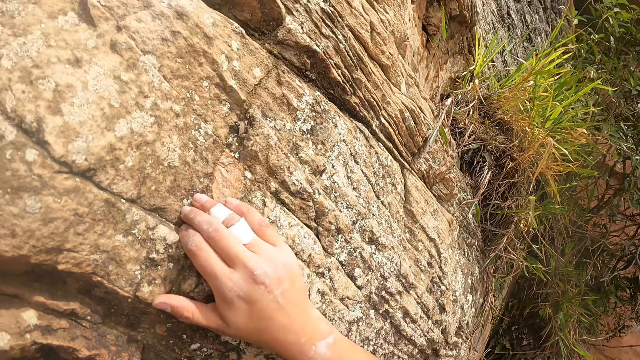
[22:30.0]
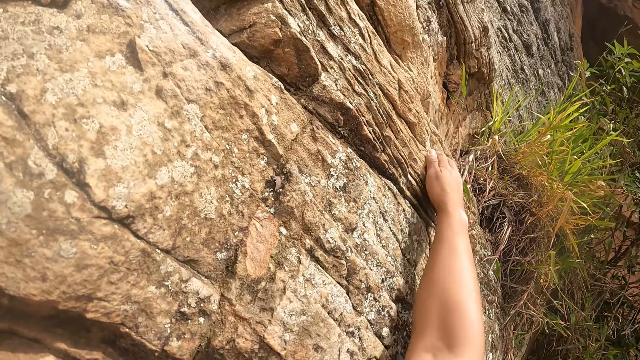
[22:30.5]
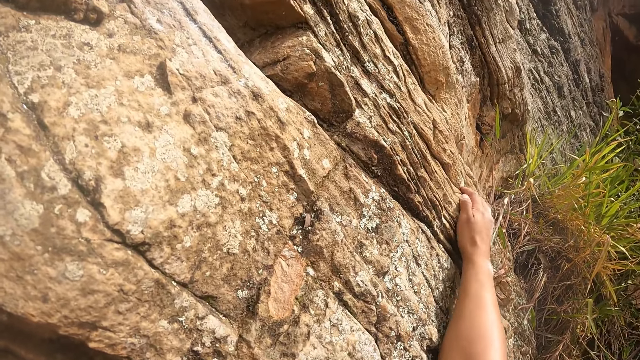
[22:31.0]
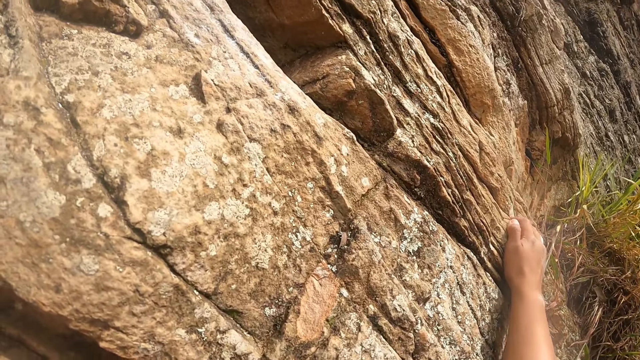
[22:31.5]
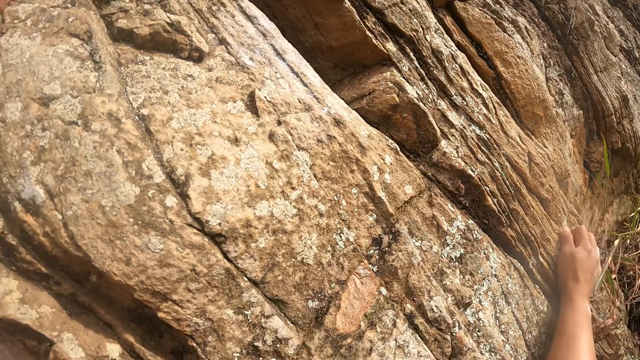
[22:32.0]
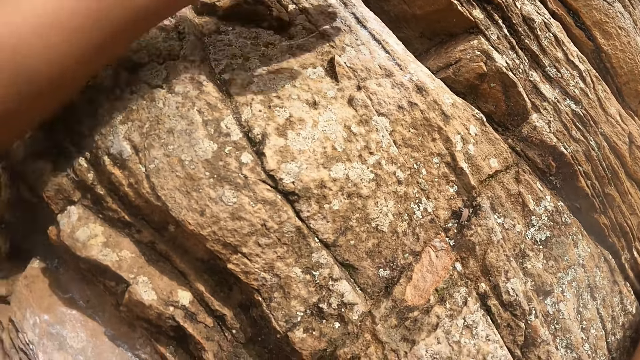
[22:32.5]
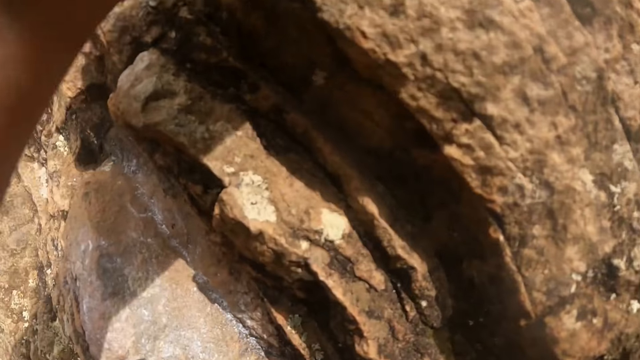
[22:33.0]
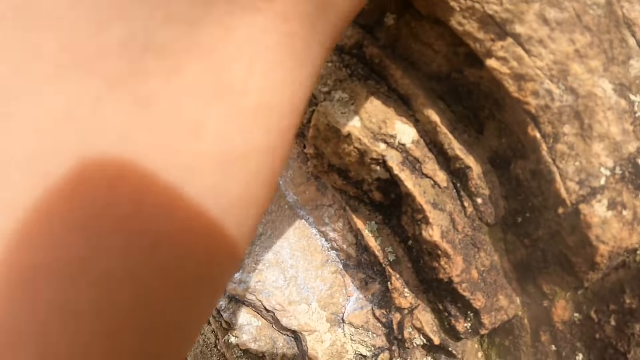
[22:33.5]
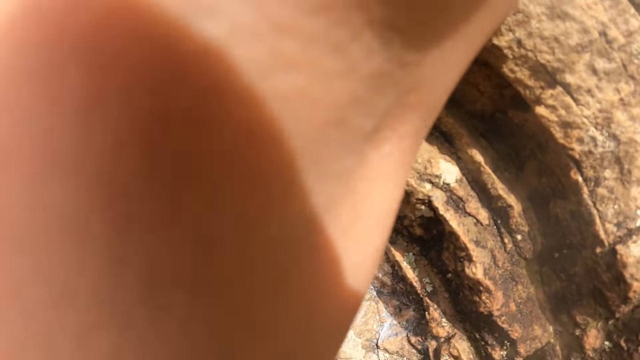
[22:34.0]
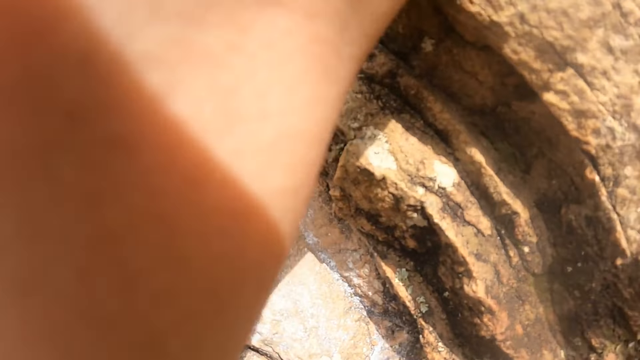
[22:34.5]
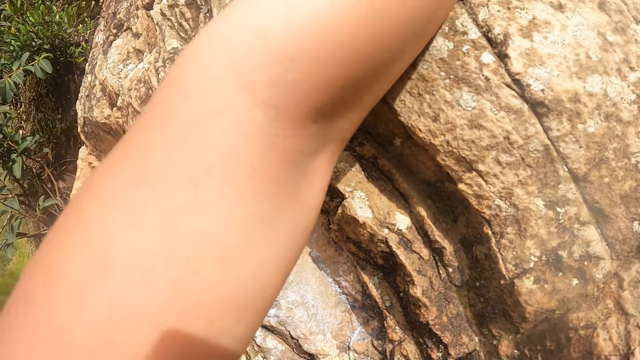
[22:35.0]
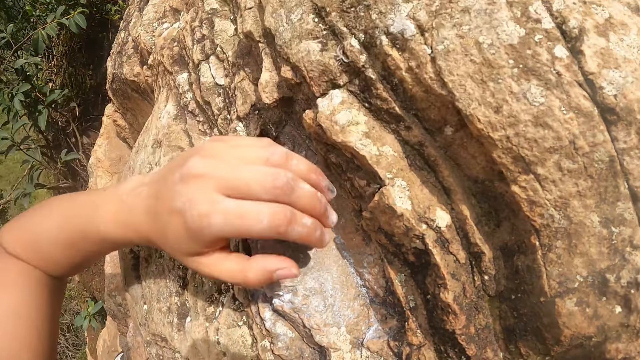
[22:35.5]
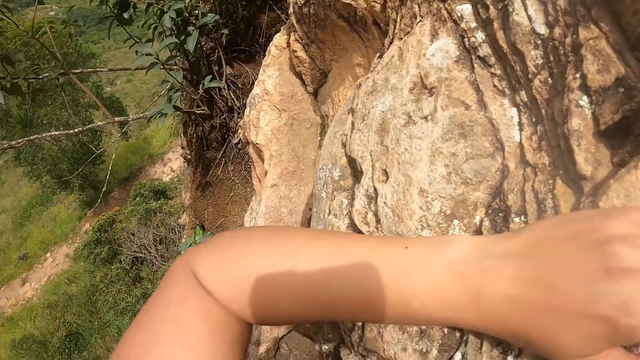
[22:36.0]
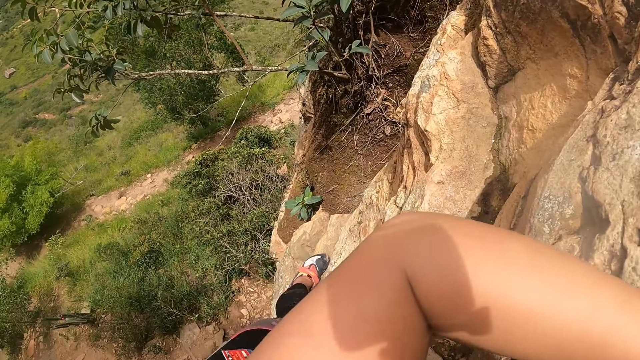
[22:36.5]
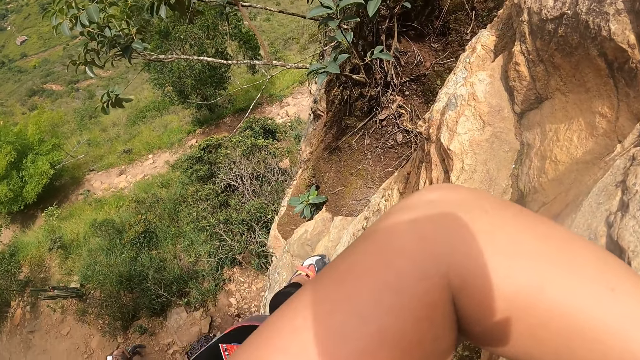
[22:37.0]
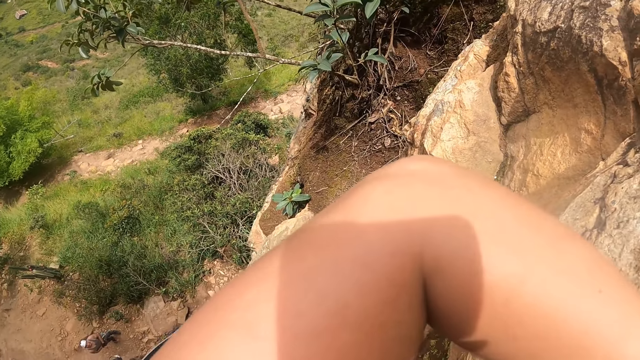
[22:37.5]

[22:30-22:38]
The camera wearer moves the right hand on the rock. They move the left hand on the rock.

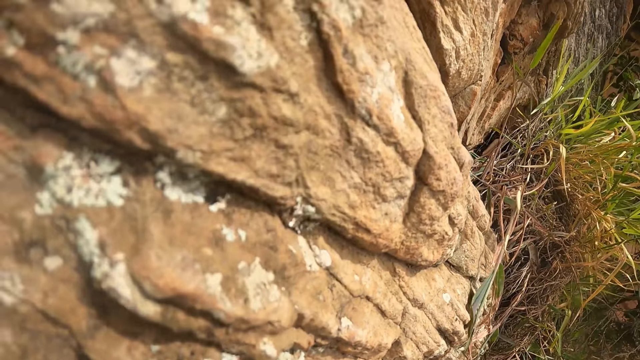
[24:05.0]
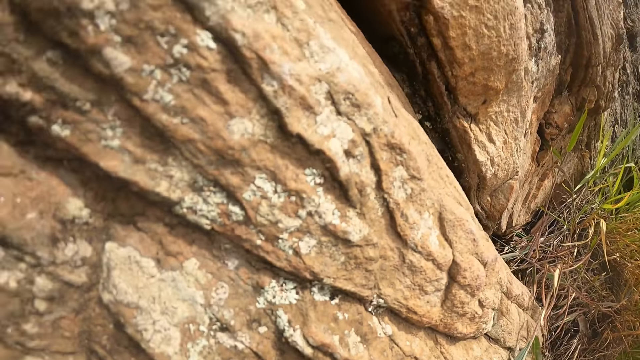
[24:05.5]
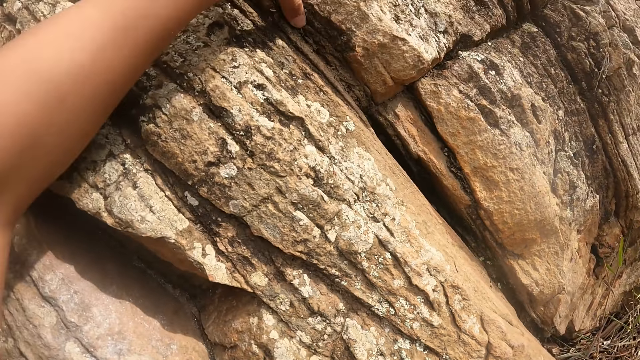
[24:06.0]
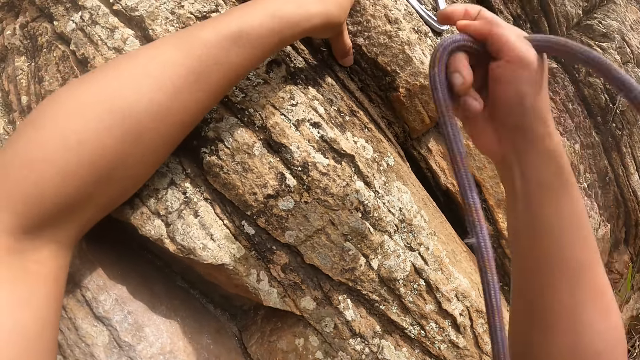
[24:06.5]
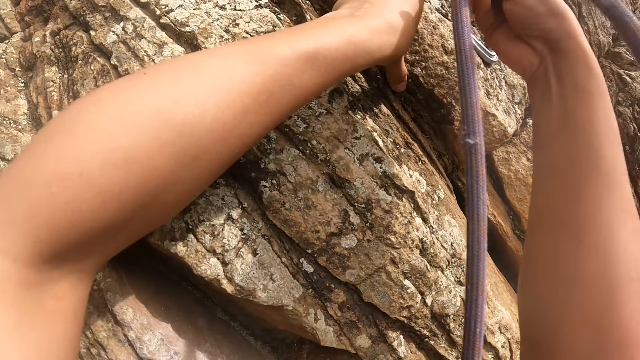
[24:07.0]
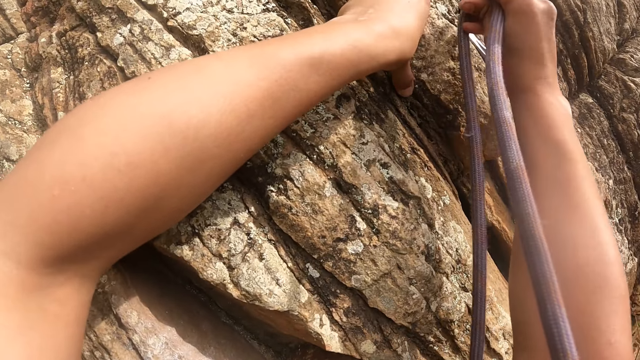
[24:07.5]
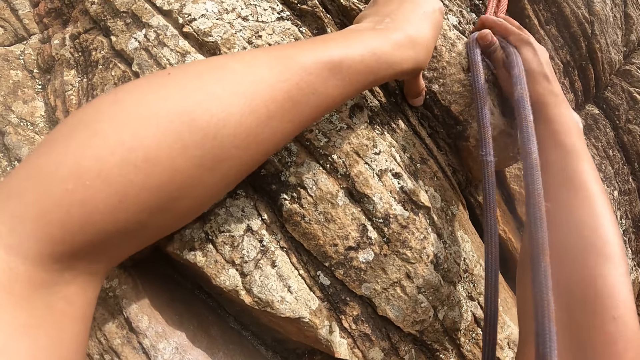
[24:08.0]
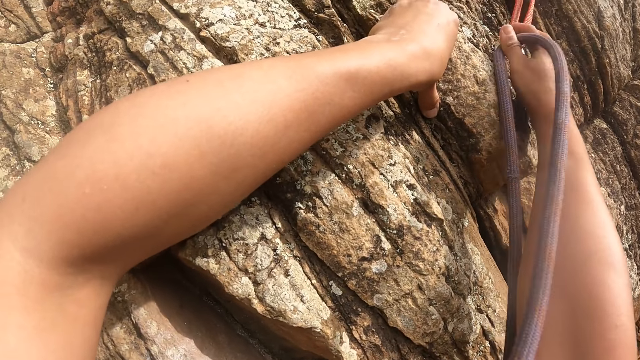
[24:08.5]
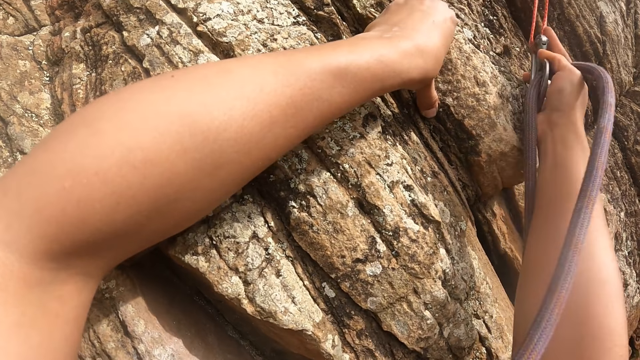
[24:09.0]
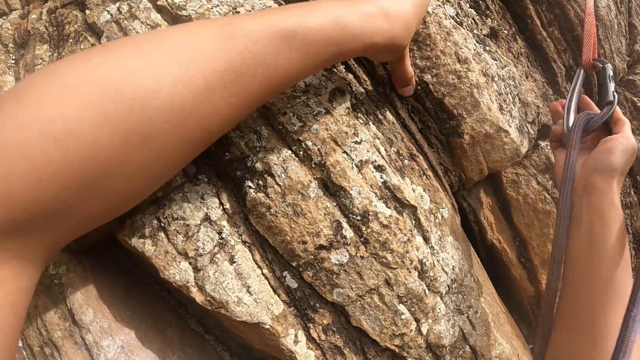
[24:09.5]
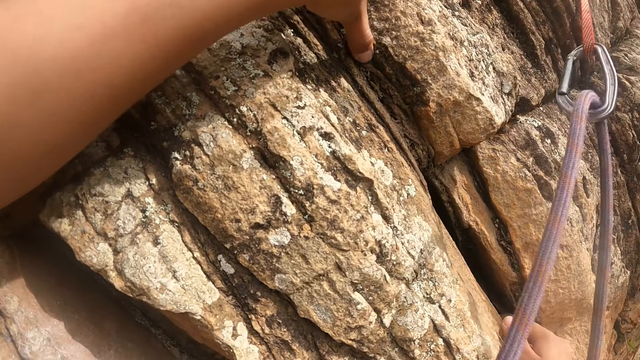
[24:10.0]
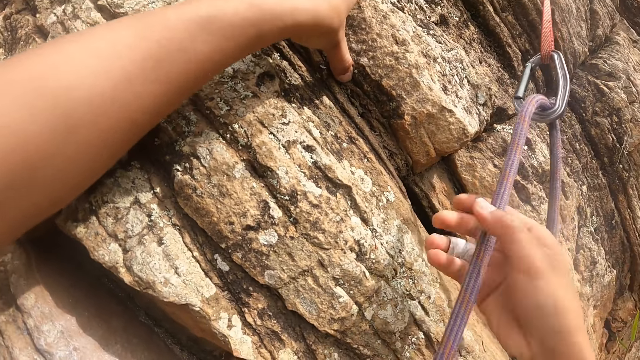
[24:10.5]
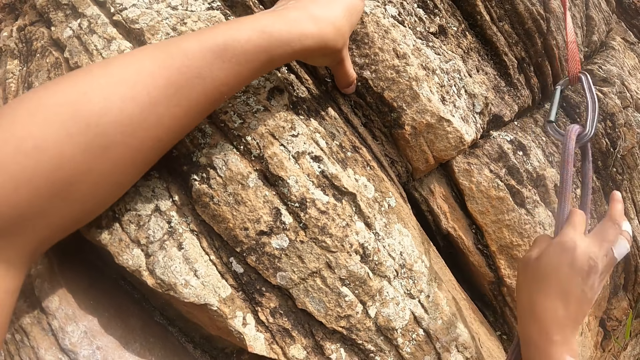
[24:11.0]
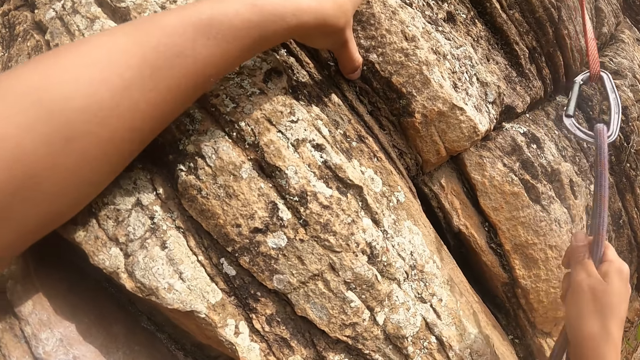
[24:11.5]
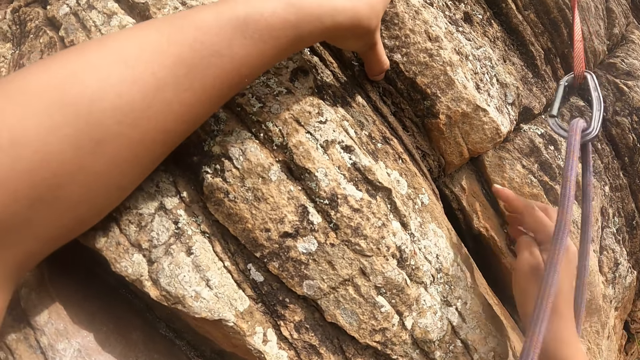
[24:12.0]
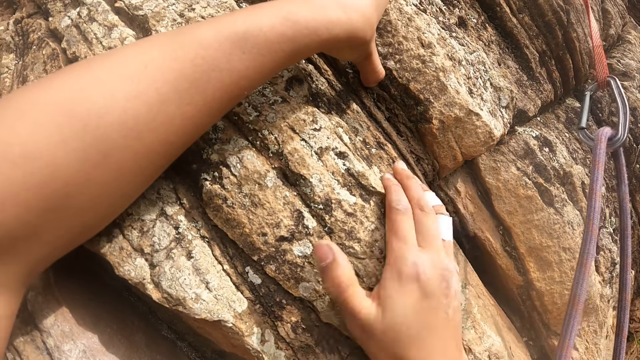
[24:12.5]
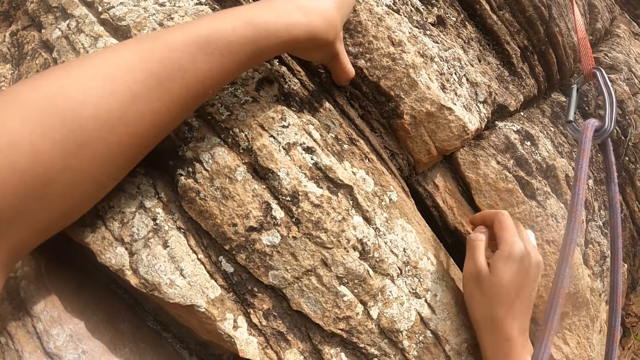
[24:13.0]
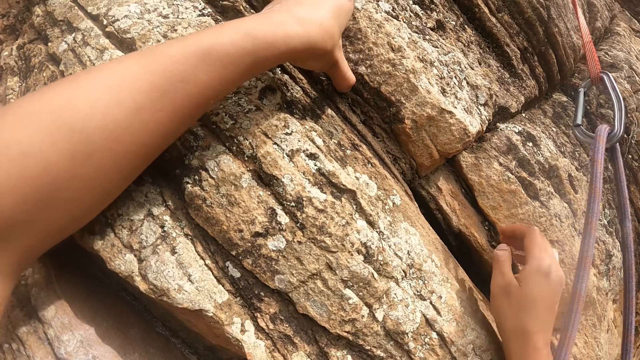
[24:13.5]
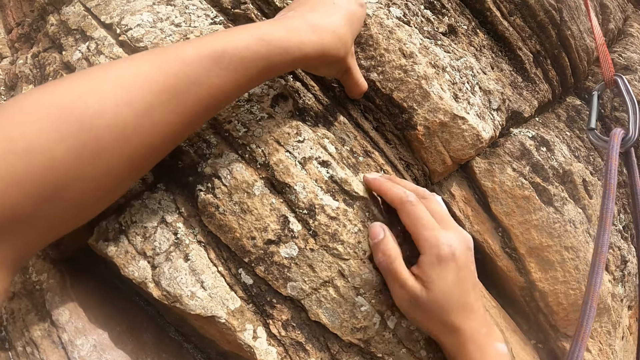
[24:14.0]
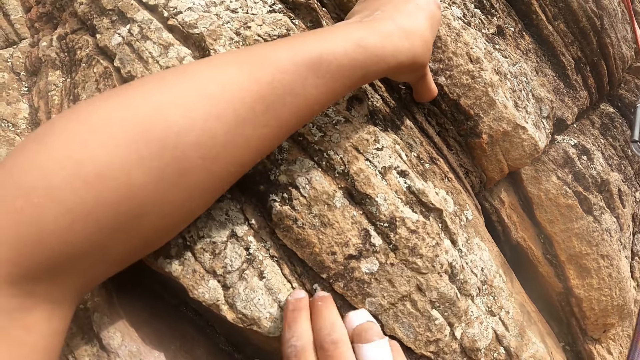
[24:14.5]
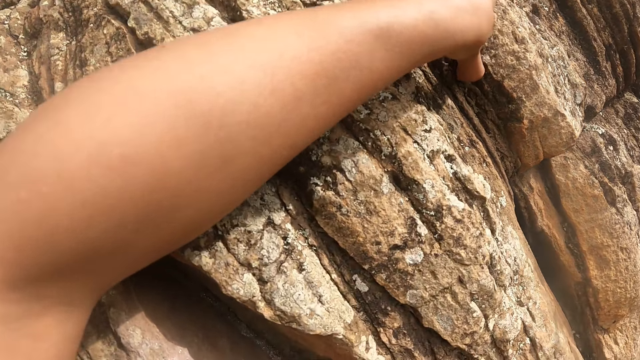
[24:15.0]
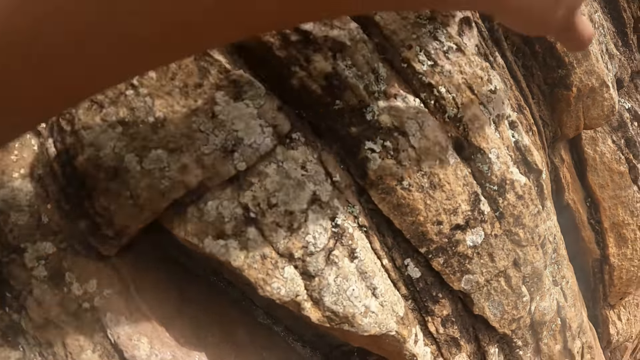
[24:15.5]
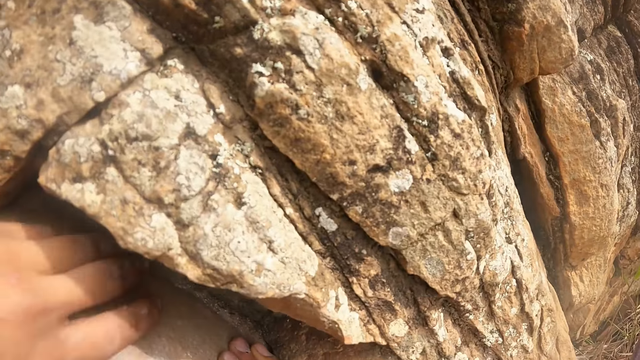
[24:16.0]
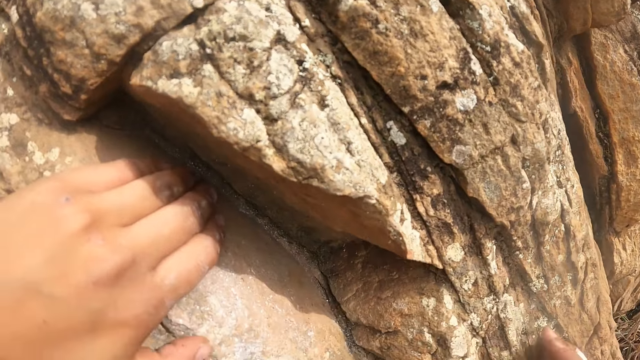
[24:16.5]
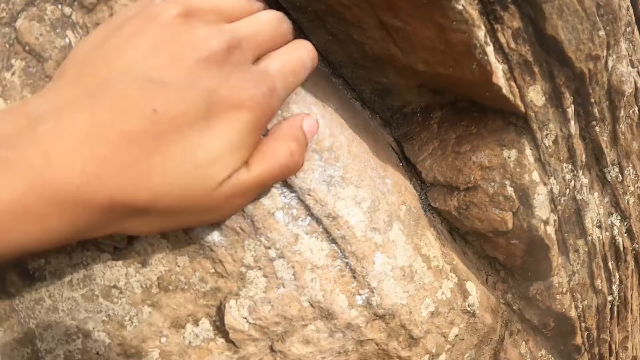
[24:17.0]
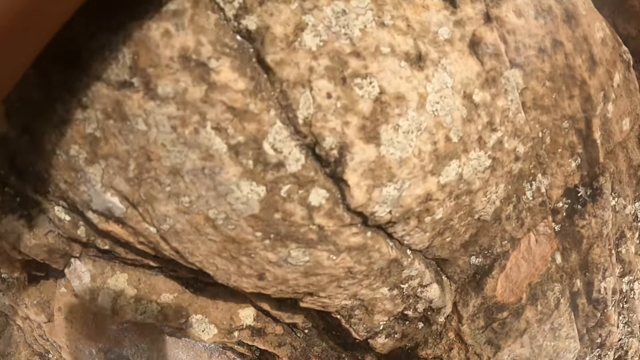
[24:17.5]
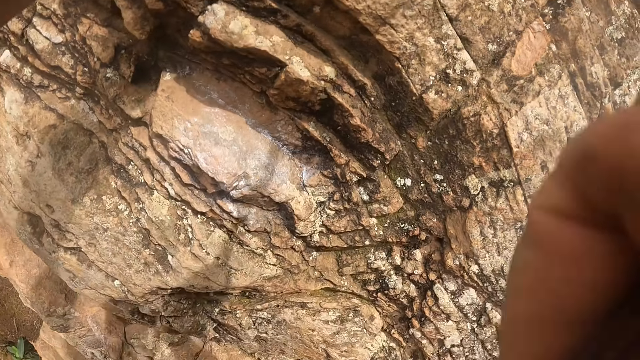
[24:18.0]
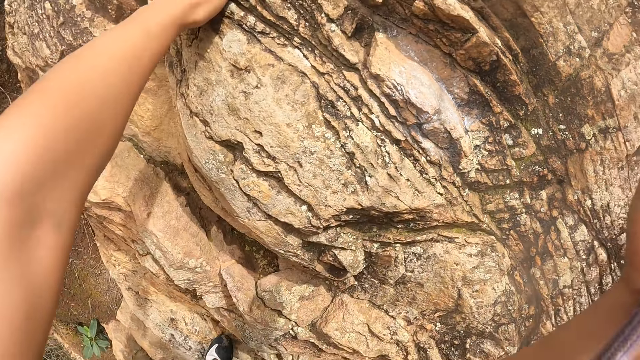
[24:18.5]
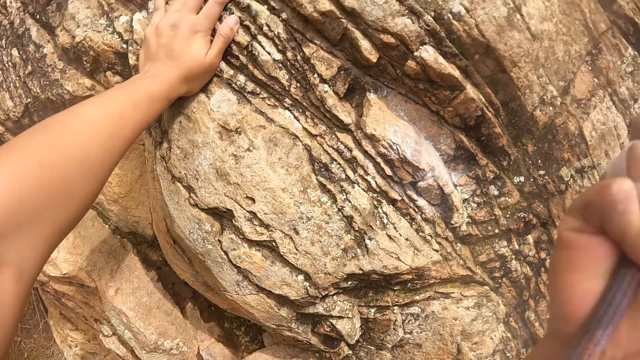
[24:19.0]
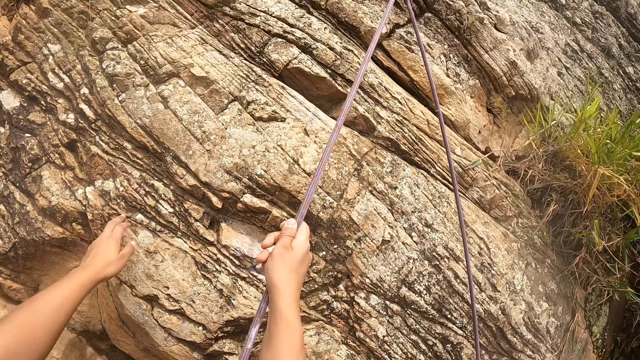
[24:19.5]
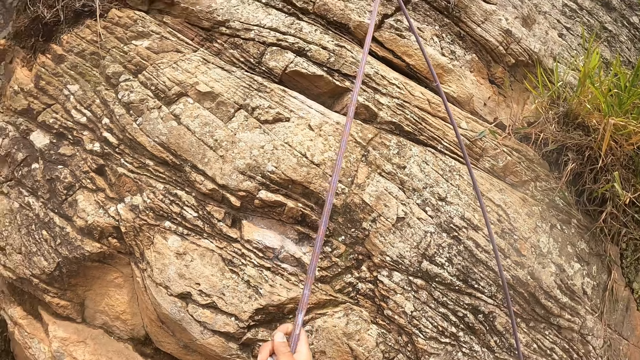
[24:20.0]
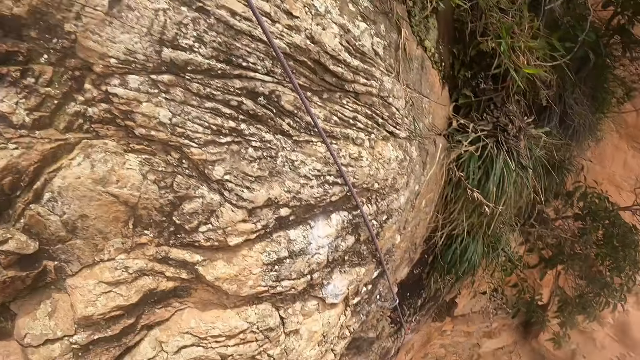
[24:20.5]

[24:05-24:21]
The camera wearer hooks a rope. They move hands on the wall of a mountain. They look around. They remove the left hand from the wall of the mountain.
